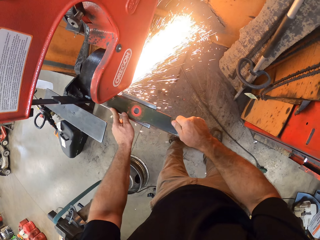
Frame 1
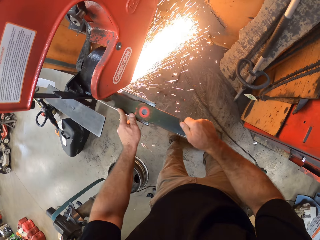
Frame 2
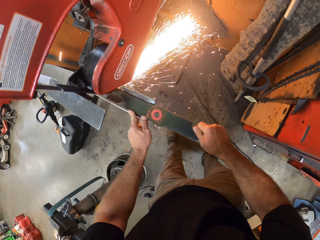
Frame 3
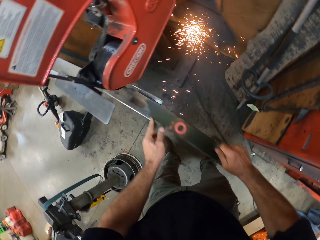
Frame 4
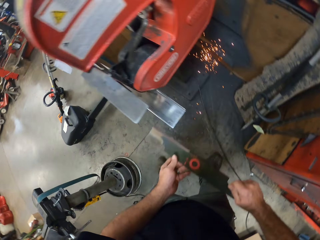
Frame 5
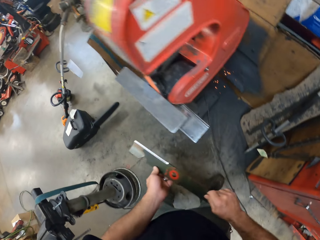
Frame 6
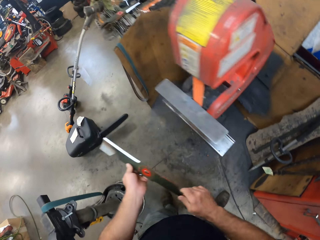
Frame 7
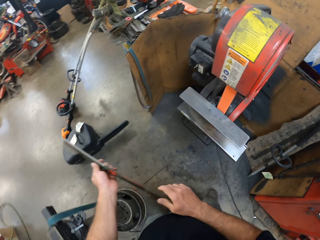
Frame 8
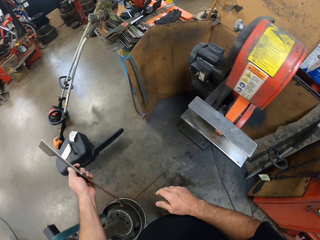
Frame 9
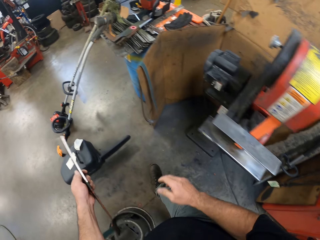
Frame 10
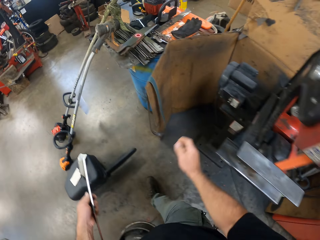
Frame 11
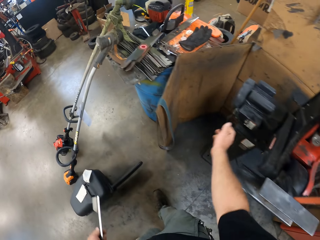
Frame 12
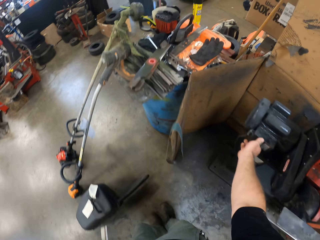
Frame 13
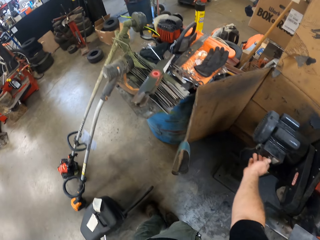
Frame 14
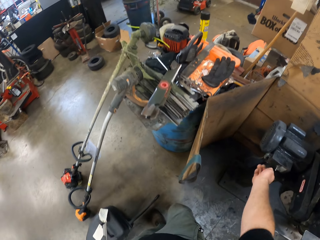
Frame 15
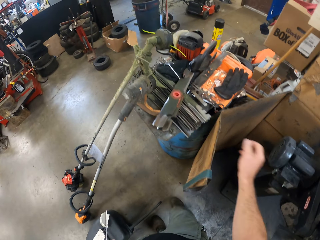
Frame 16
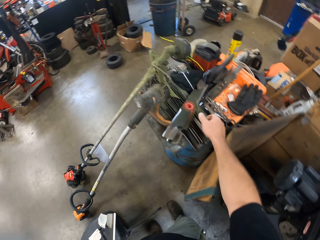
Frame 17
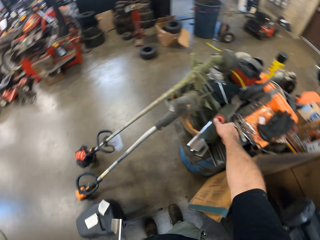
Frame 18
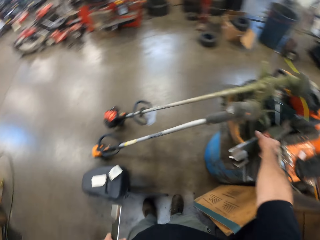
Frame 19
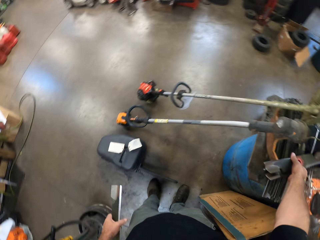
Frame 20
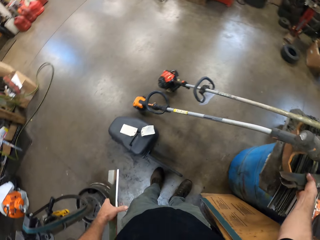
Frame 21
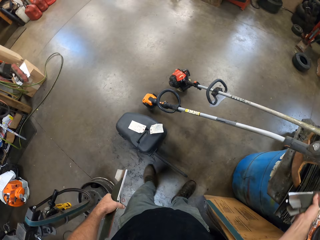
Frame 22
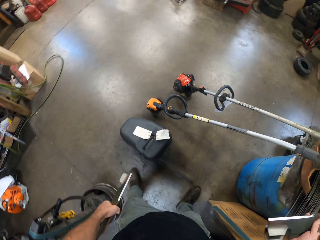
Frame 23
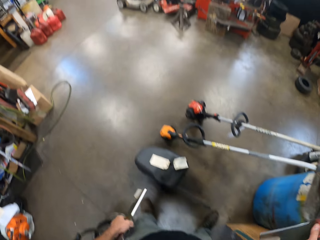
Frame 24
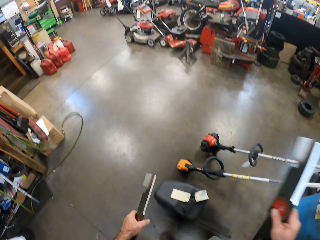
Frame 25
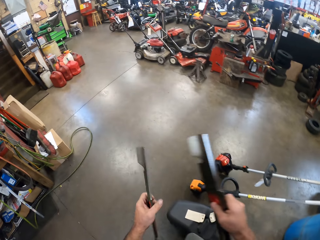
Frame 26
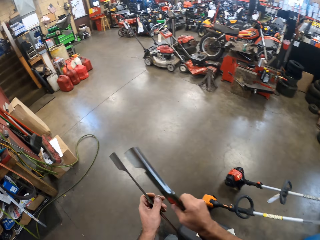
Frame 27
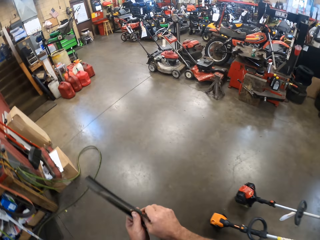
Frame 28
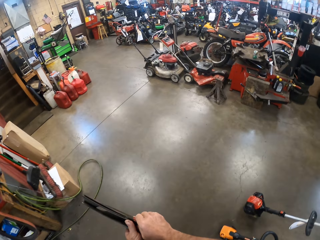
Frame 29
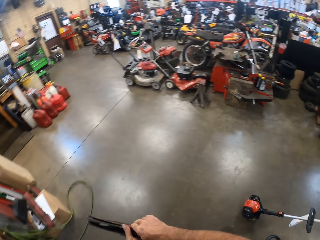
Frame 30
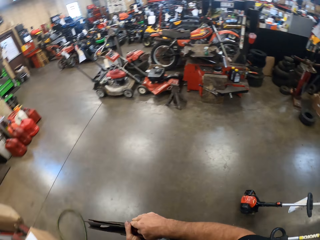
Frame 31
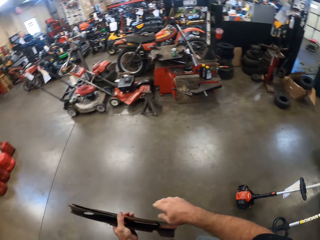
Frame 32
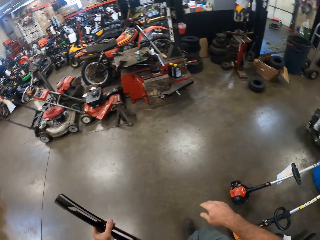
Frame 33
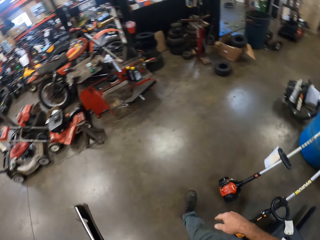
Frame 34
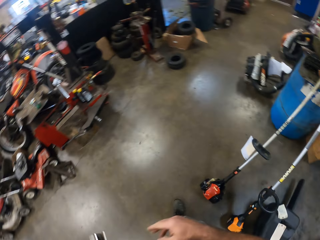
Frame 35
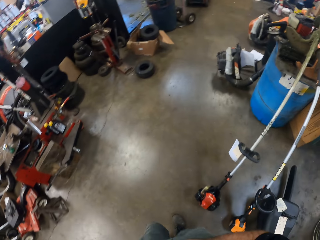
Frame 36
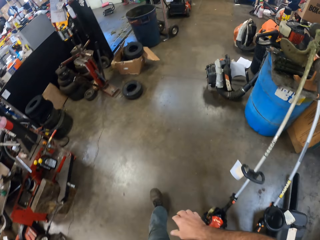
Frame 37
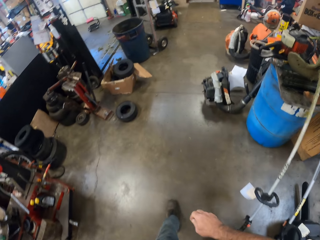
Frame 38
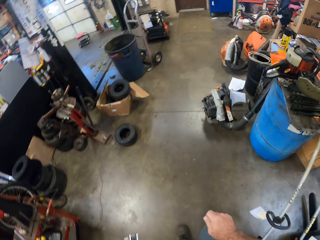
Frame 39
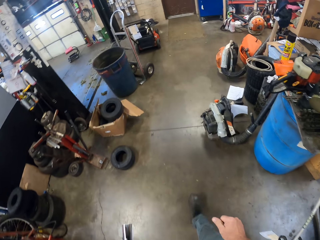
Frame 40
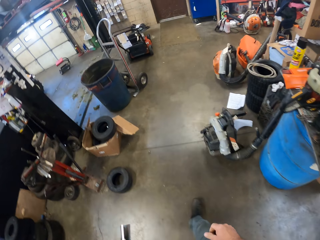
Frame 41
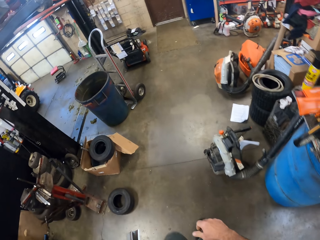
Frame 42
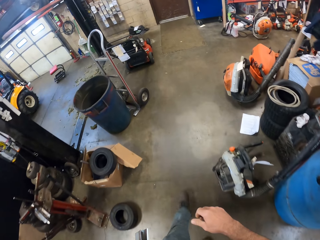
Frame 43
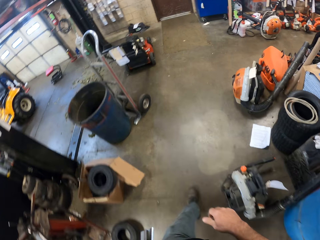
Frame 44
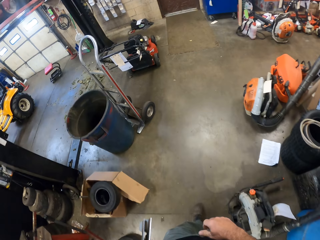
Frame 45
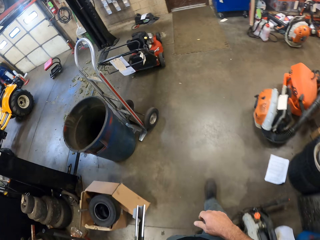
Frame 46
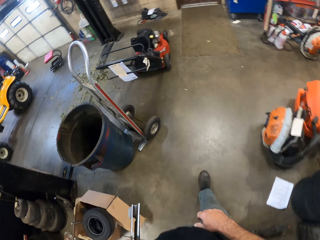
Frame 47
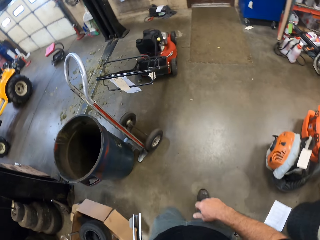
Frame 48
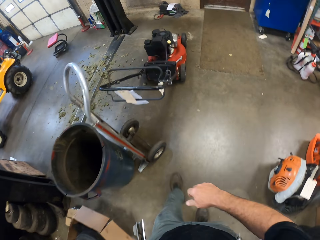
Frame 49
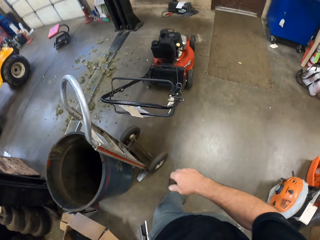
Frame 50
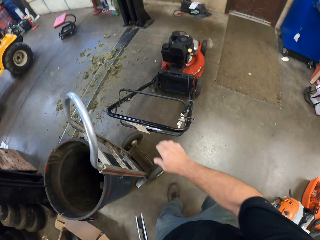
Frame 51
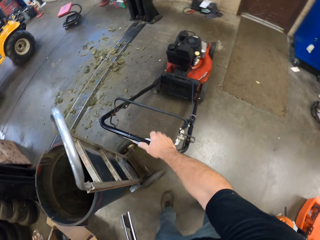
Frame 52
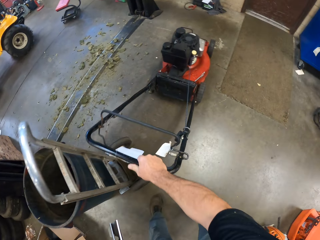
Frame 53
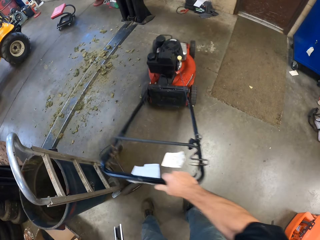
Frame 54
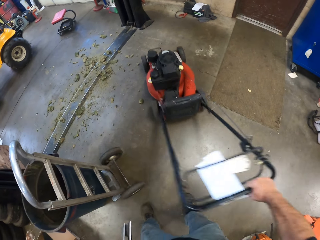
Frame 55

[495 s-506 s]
The camera wearer begins to walk. He turns off the blade sharpening machine with his right hand. He picks up the blades from the workshop table with his right hand. He begins to walk. He passes the blades in his right hand to his left hand. He moves the lawn mower.

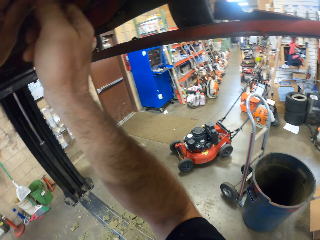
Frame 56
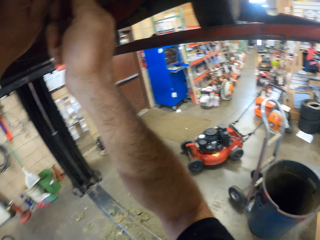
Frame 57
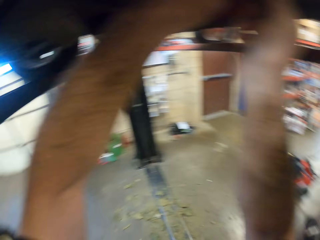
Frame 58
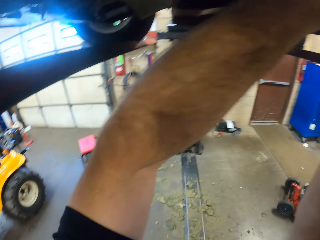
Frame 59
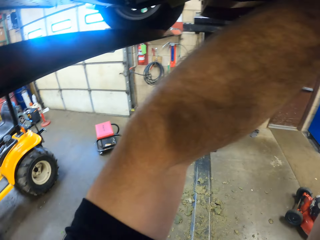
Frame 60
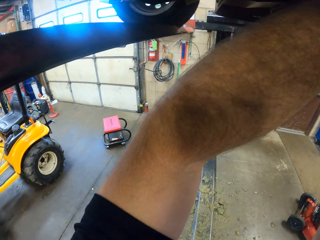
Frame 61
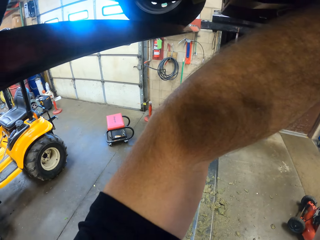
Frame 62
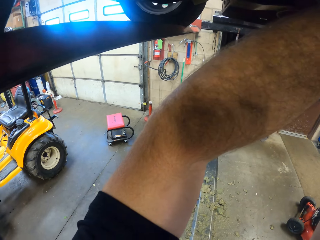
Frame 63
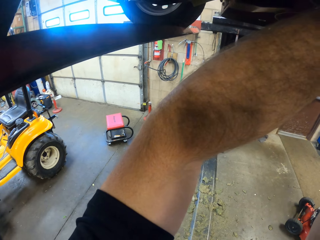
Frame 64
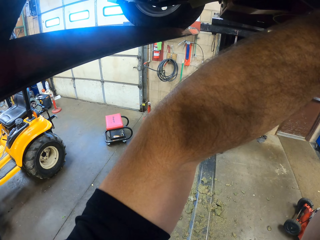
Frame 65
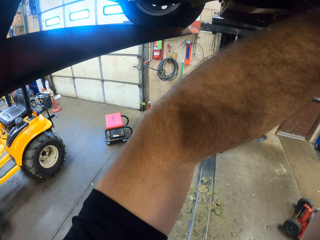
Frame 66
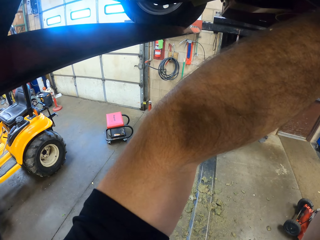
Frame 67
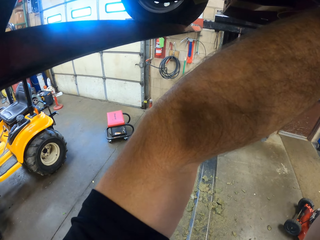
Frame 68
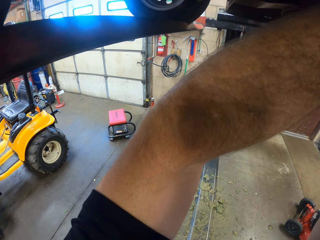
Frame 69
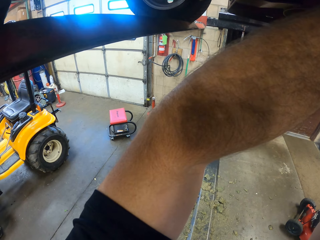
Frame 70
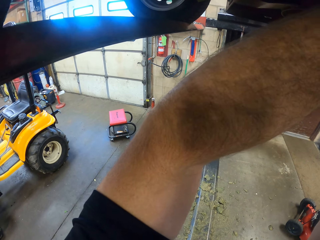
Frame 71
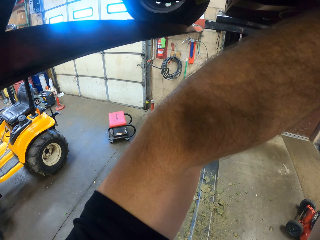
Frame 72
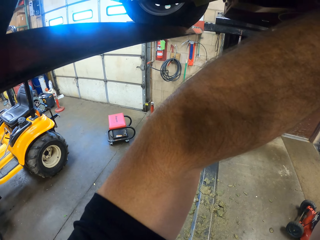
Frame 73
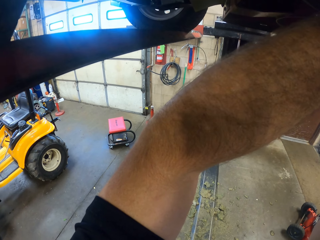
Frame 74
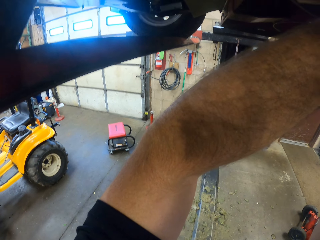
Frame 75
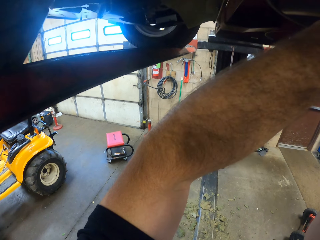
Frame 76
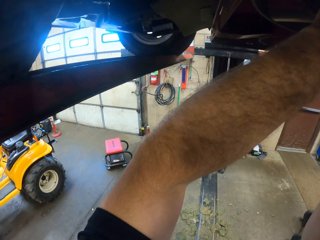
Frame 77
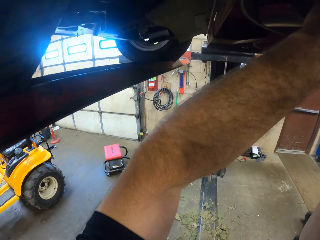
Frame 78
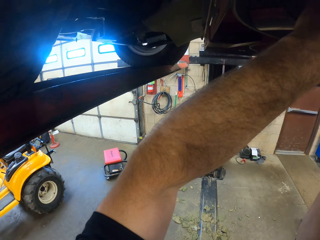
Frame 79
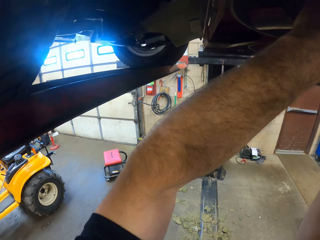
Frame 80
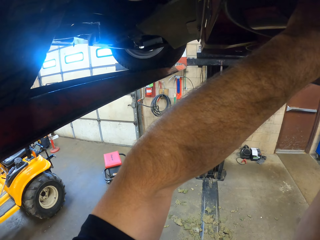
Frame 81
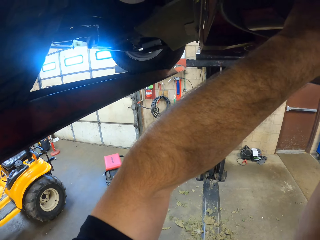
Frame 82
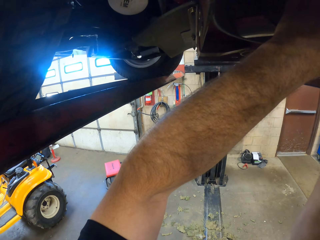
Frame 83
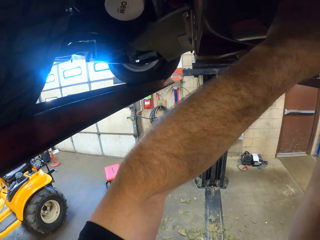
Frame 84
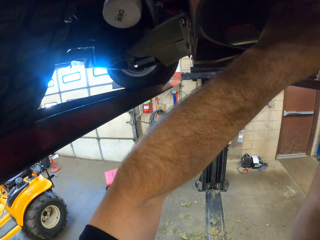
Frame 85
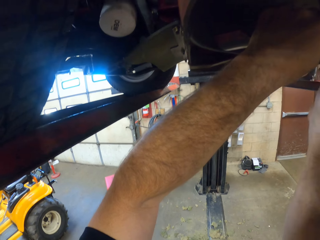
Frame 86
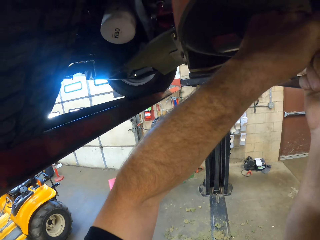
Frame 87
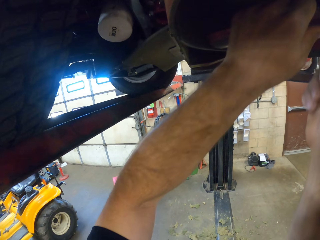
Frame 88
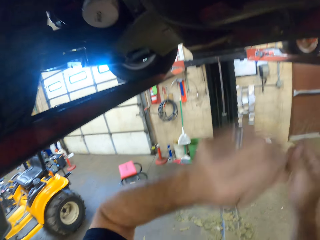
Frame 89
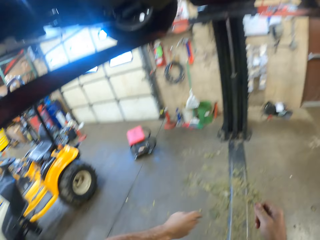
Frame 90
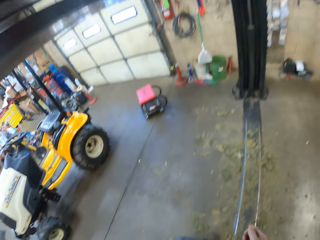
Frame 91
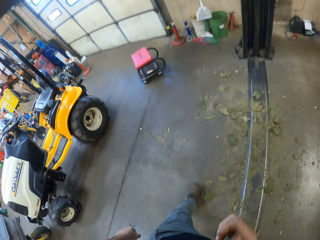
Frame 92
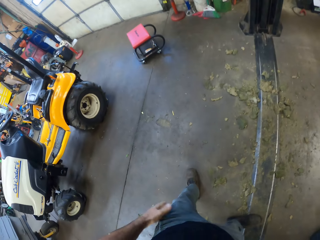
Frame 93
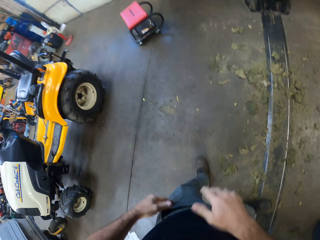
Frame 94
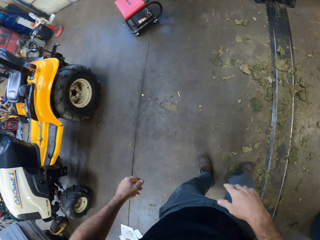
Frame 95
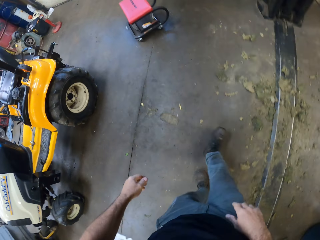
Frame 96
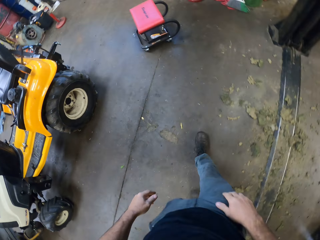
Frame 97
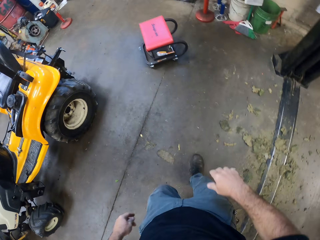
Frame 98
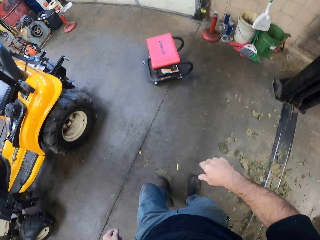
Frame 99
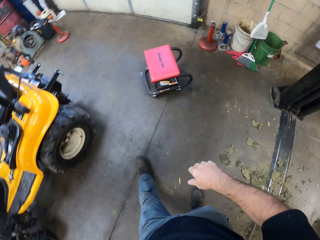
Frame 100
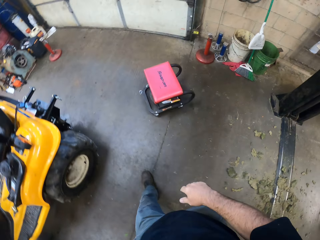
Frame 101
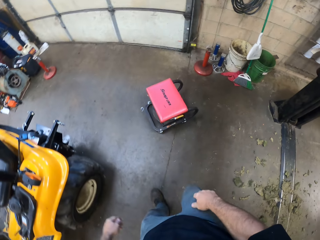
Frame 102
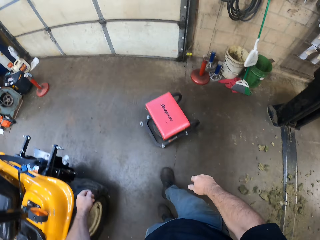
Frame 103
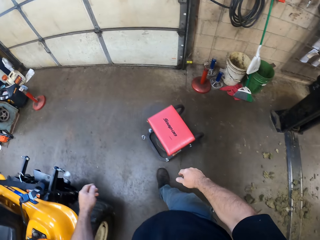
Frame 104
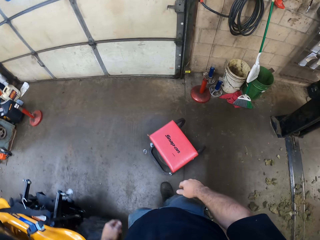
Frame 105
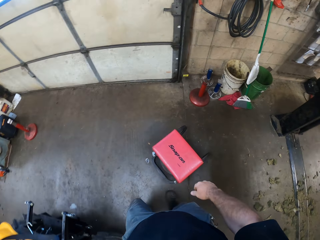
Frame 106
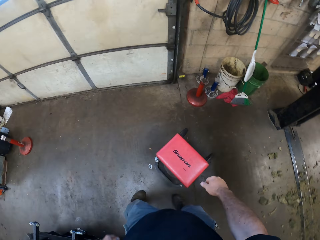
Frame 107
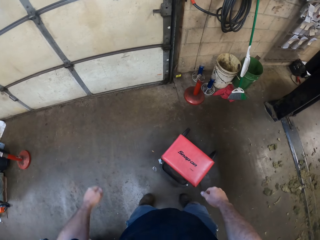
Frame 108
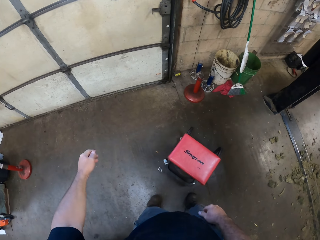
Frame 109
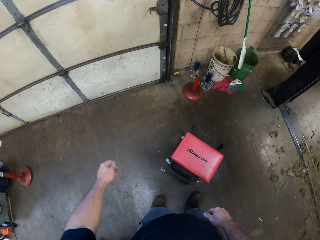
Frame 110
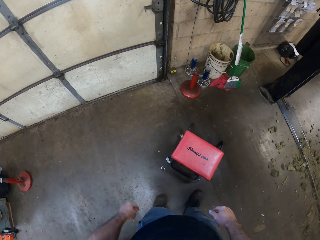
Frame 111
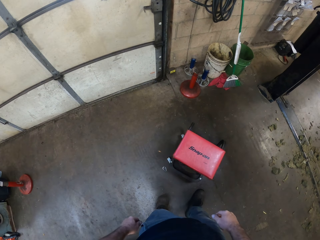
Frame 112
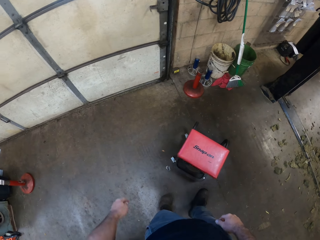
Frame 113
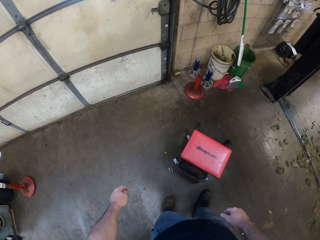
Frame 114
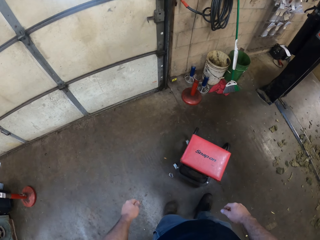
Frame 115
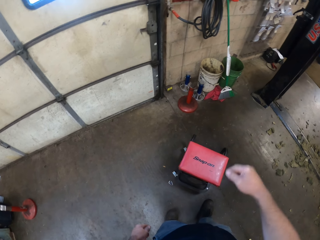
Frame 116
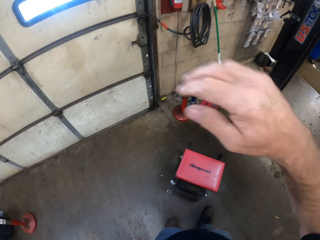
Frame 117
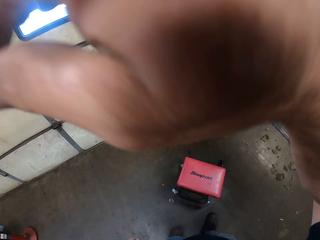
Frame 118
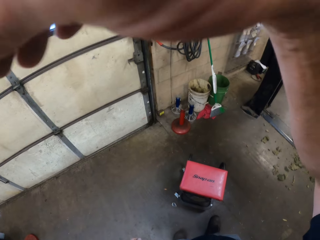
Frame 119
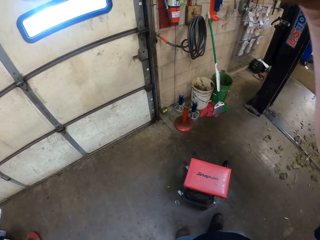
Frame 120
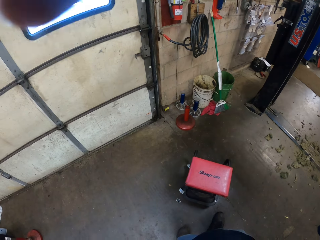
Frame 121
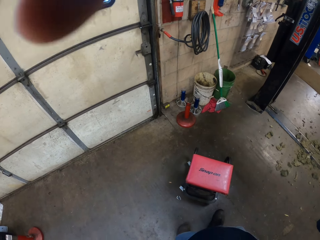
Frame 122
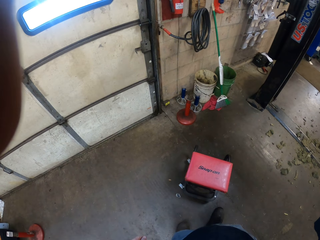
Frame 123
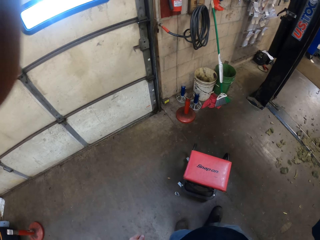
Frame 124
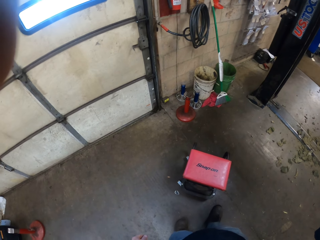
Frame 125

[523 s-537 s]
The camera wearer tightens the blade. He begins to walk. He stops for a while. He wipes off the face and touches his face.
